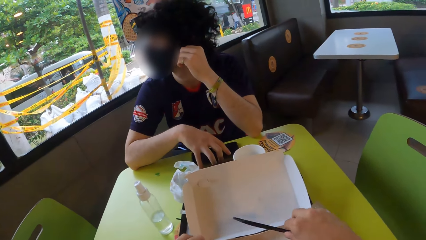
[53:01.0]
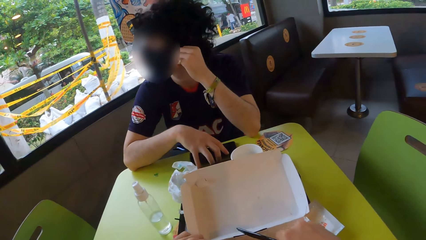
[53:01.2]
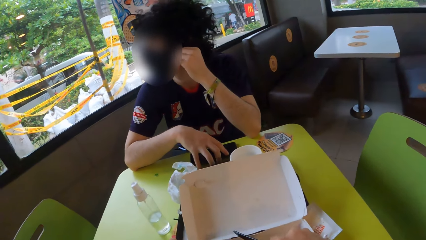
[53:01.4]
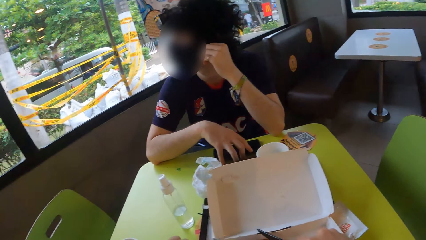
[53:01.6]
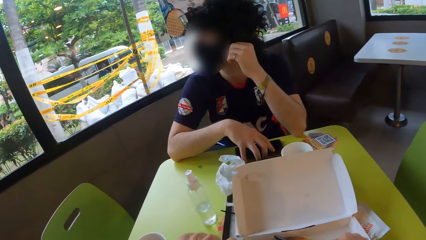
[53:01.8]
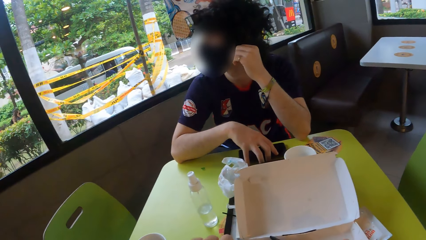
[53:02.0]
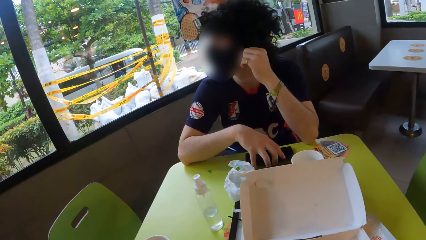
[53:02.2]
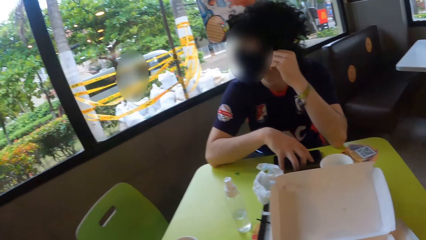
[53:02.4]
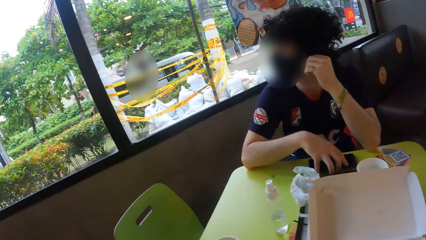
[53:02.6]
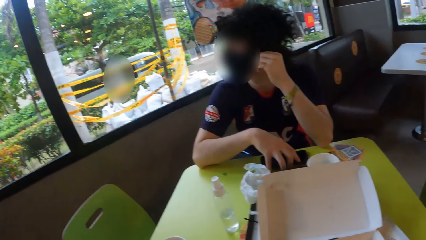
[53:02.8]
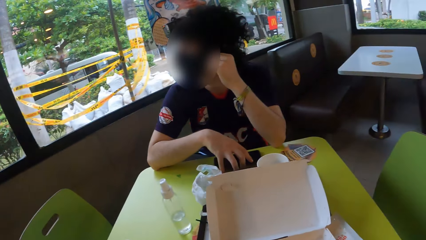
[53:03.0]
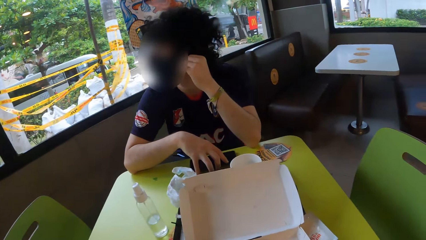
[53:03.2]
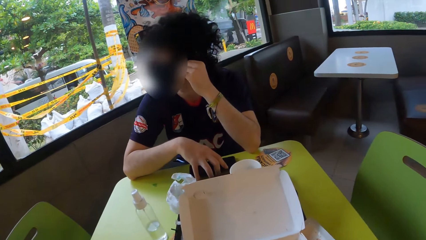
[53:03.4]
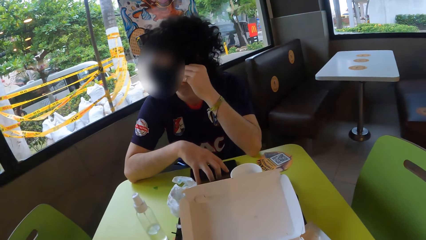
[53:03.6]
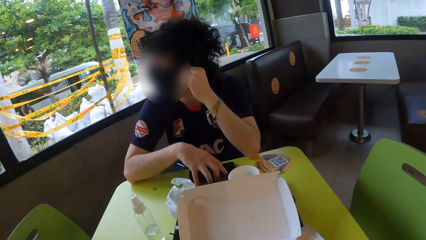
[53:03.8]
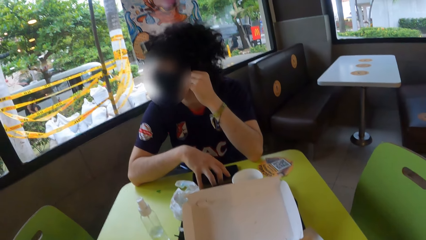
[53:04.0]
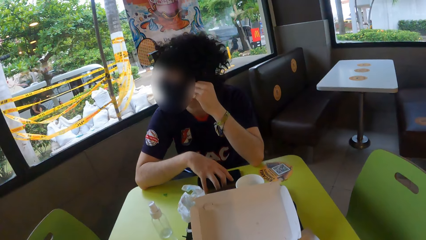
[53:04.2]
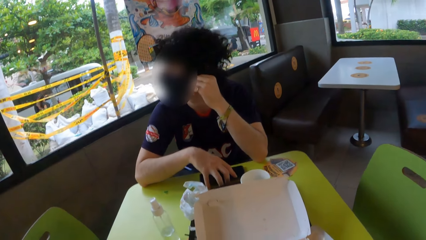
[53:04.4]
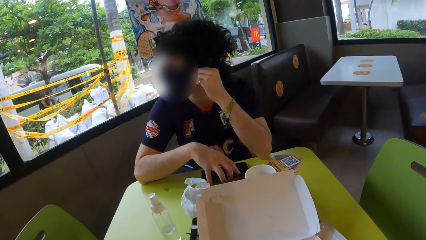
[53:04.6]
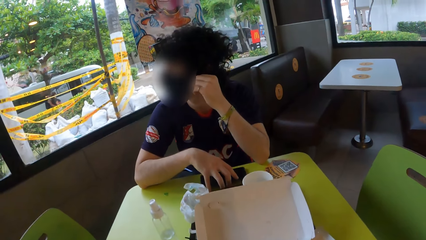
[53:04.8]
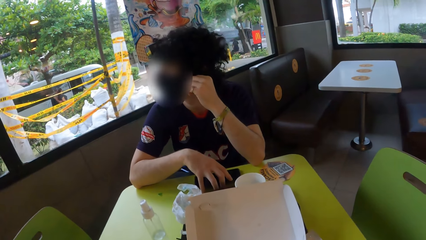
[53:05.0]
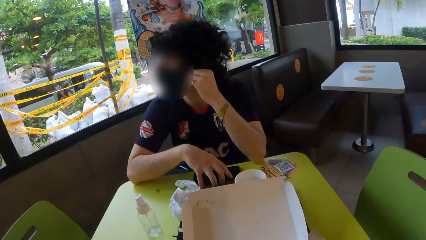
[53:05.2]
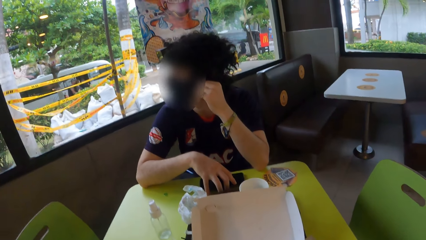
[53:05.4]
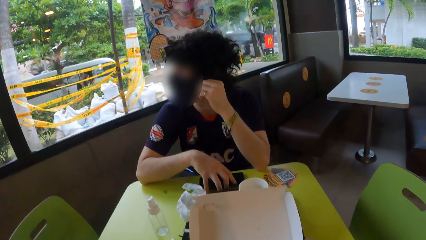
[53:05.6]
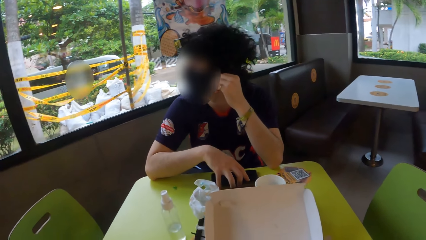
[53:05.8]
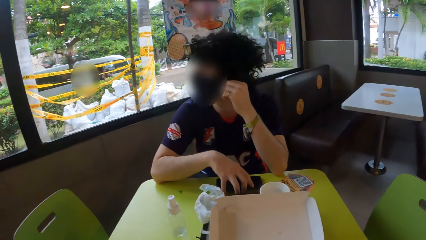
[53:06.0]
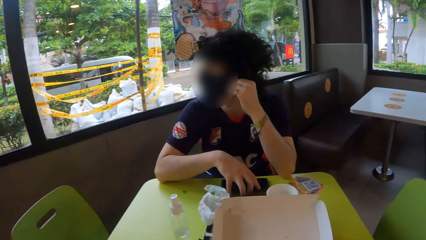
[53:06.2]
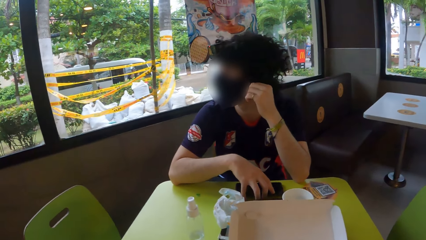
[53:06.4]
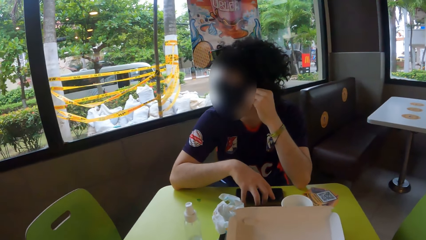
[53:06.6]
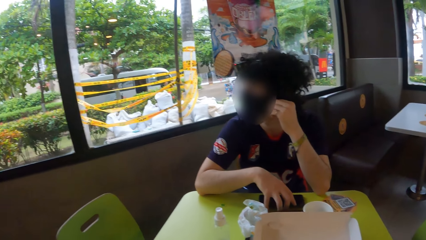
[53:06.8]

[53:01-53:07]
The camera wearer takes a fork.

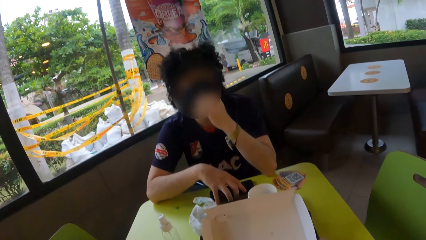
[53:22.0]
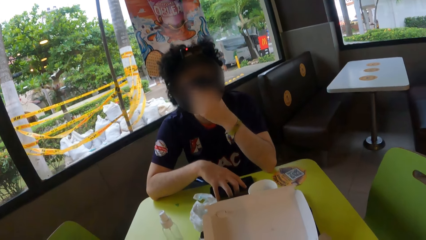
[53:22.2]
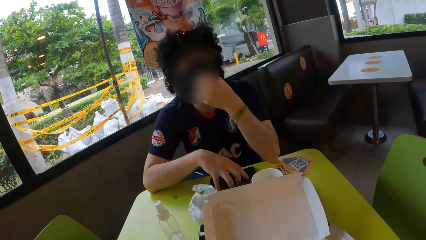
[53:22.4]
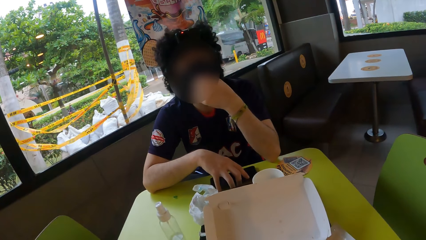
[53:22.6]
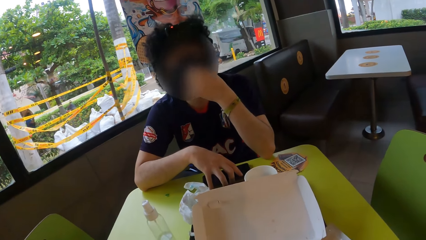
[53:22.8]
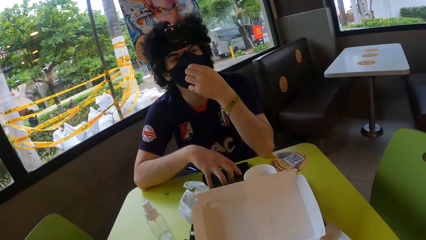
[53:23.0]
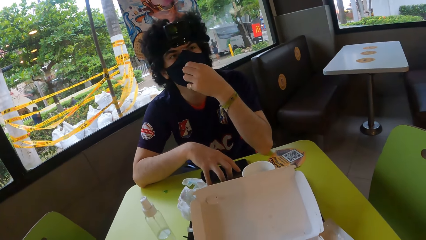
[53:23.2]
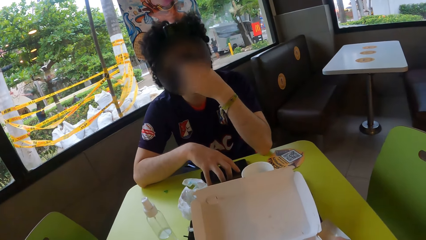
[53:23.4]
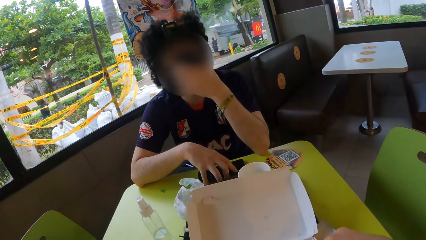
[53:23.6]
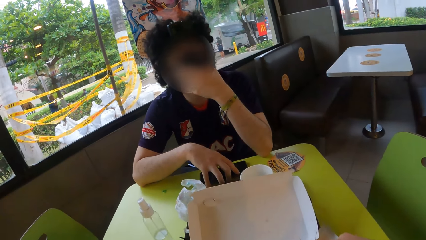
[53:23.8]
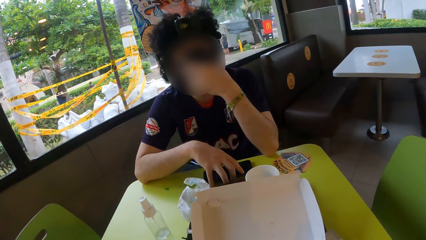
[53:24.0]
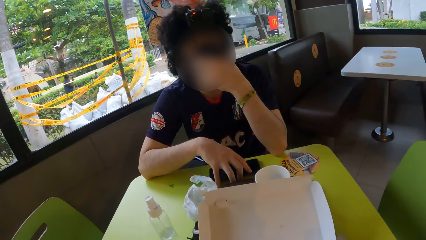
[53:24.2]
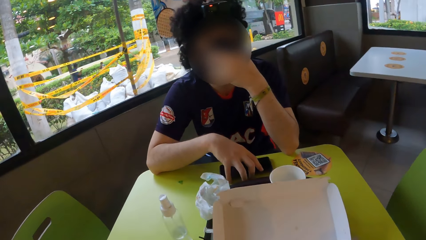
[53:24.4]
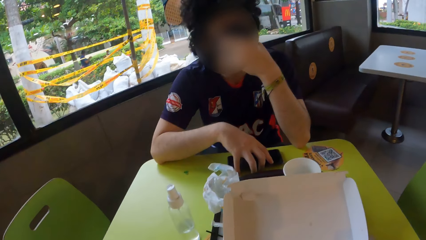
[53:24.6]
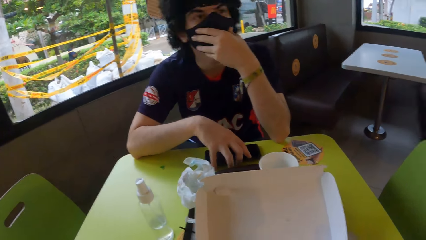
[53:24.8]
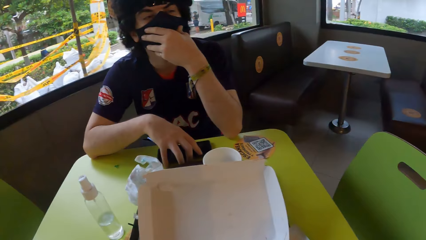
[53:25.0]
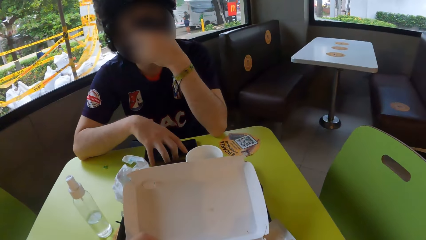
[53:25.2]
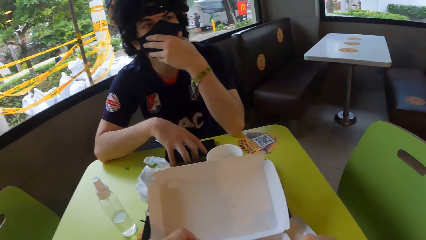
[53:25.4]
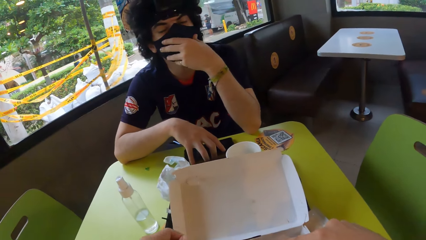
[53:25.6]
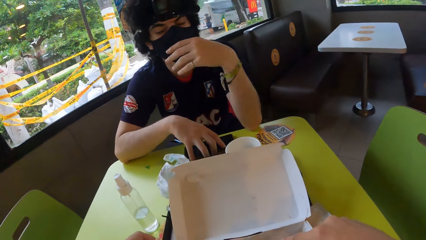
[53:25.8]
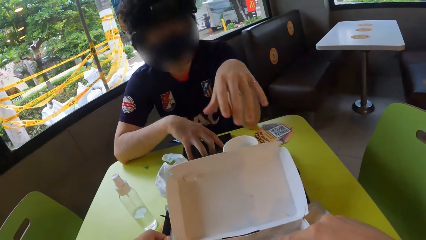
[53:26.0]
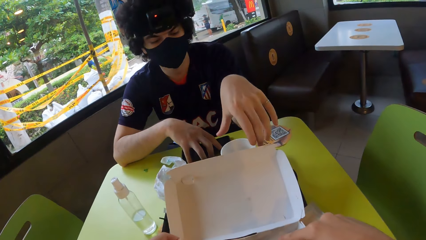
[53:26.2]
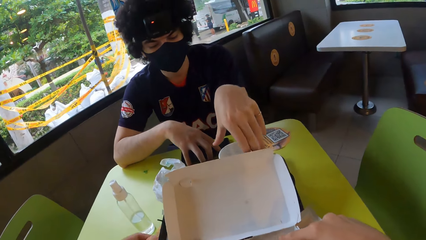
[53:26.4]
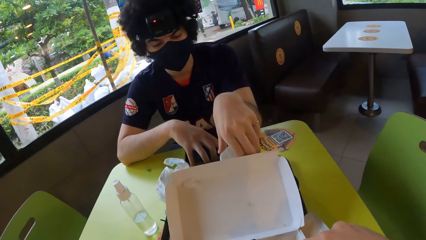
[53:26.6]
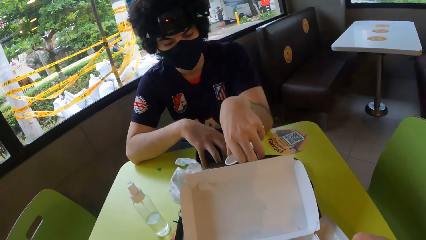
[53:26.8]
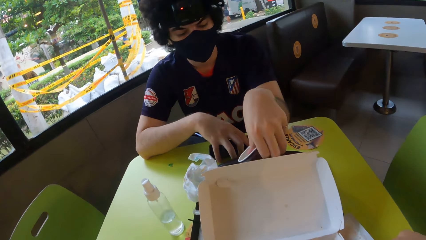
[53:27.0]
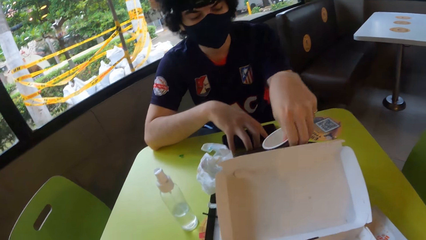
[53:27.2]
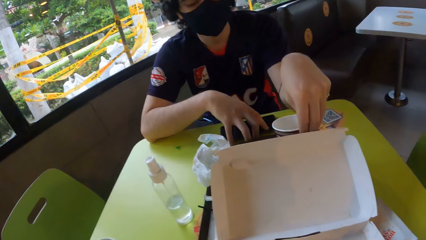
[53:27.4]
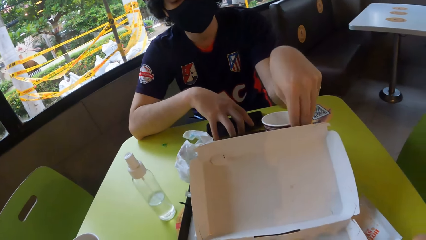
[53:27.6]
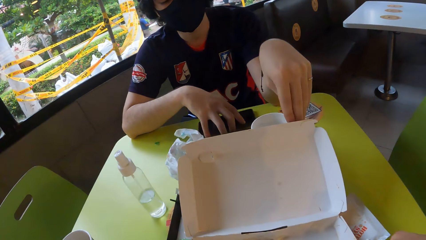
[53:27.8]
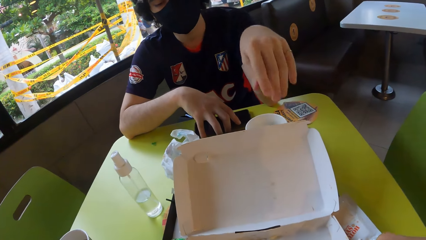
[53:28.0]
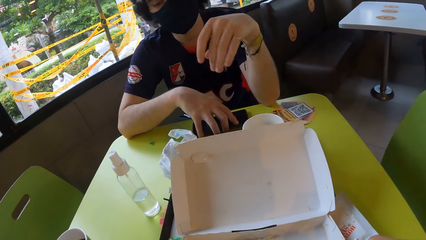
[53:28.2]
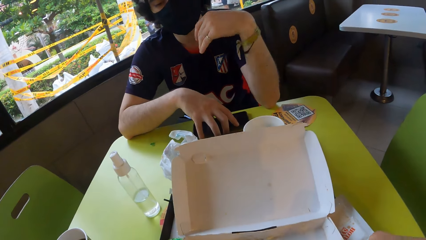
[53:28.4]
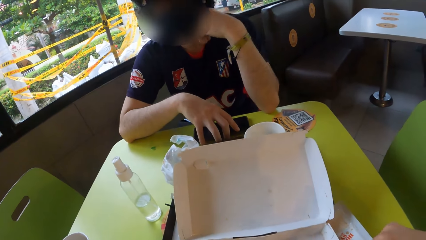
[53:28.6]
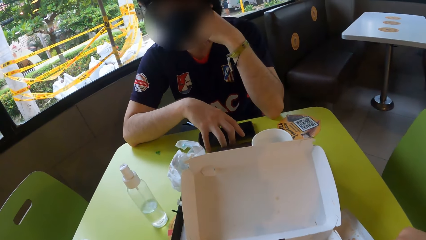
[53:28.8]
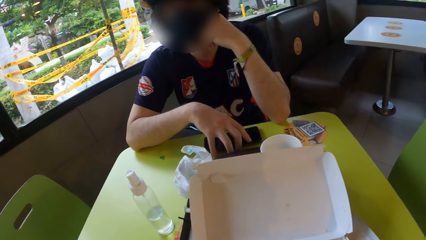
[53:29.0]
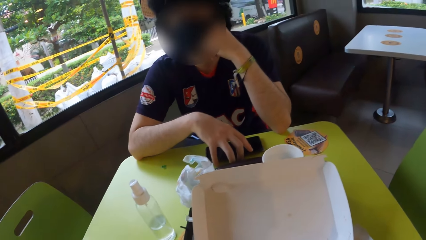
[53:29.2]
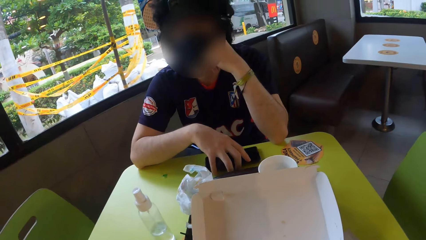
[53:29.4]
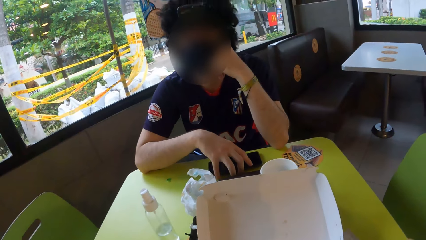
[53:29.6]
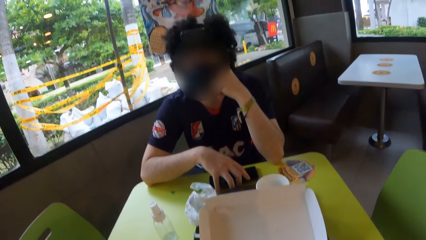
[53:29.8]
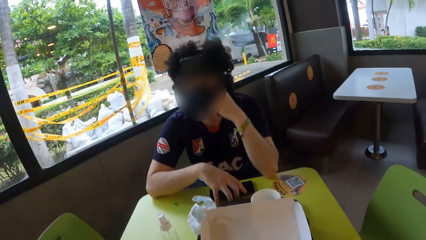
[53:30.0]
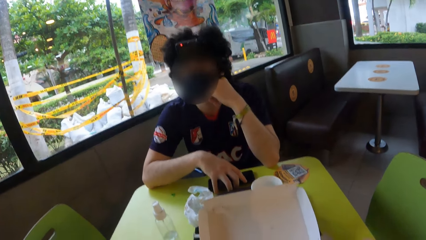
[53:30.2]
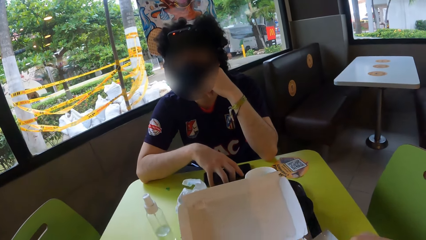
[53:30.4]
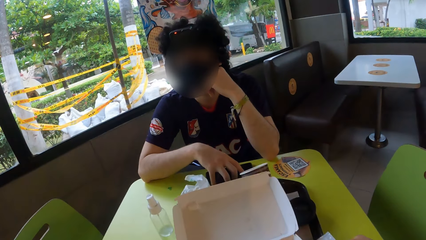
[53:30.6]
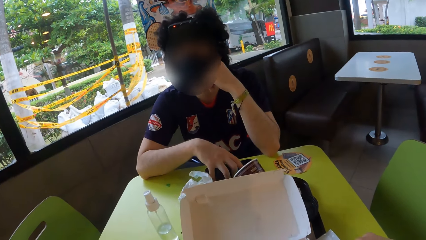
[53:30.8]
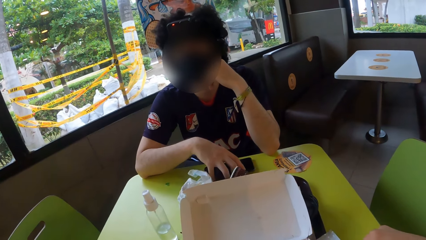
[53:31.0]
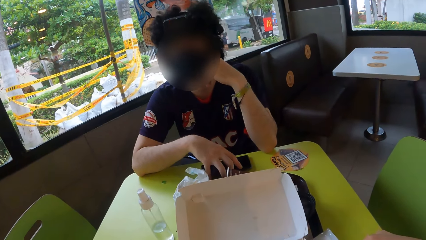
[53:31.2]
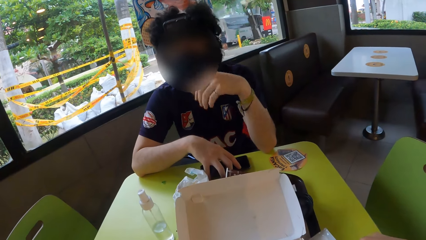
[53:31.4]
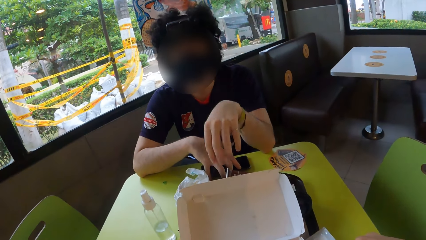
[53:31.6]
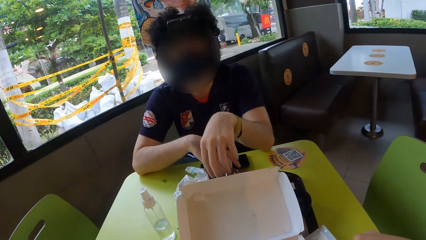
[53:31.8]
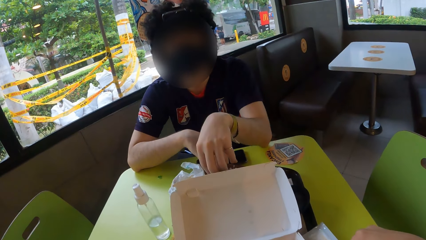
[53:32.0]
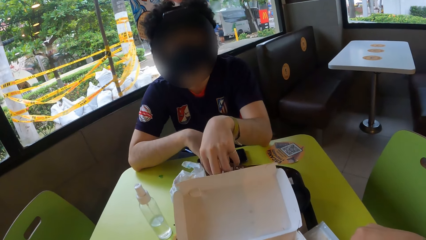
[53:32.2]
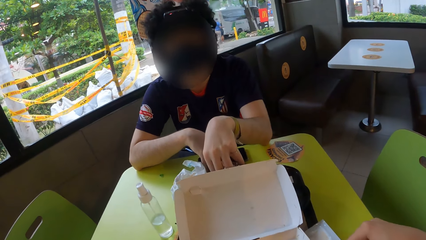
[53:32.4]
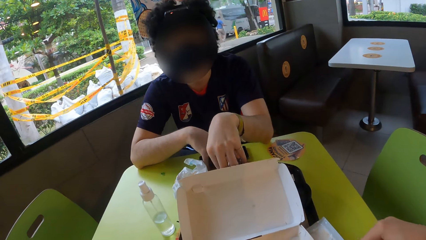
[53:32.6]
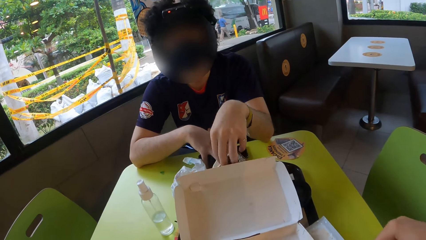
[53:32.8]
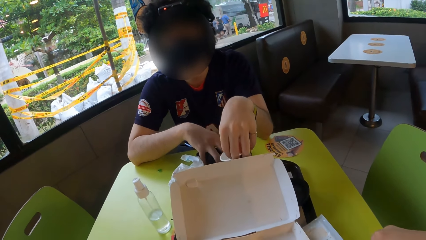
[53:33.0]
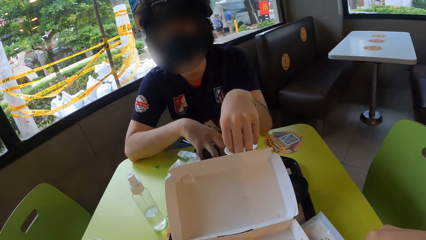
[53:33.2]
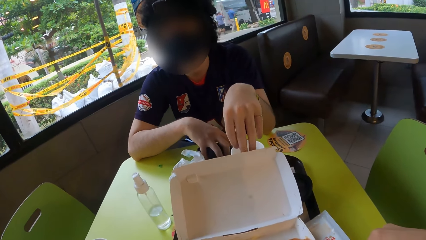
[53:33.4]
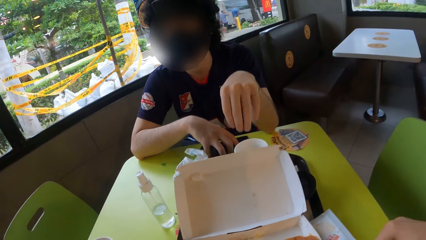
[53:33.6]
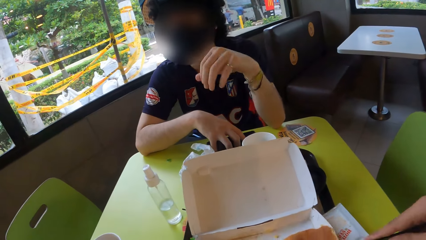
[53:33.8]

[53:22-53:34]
A man adjusts a mask, touches a cup, holds his face and turns the cup.
